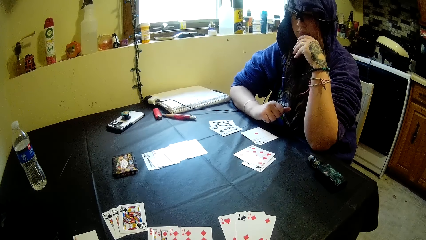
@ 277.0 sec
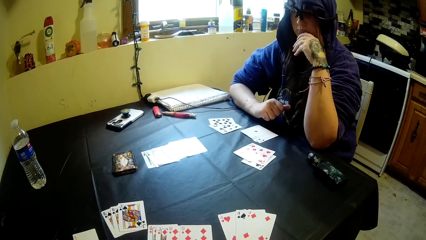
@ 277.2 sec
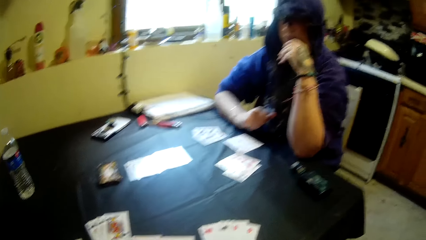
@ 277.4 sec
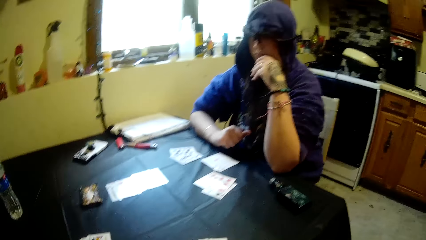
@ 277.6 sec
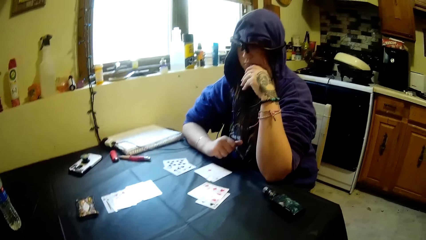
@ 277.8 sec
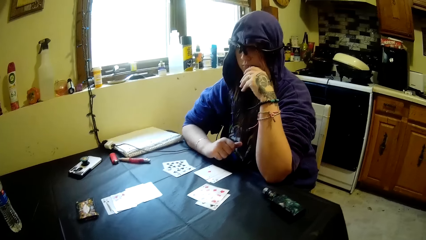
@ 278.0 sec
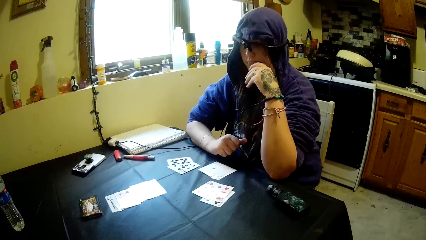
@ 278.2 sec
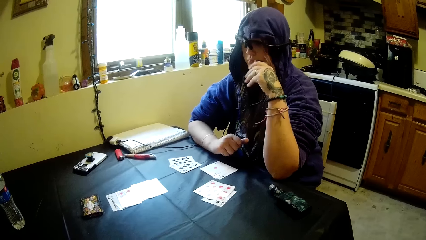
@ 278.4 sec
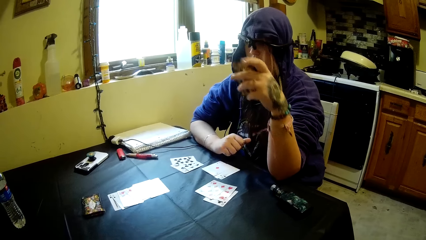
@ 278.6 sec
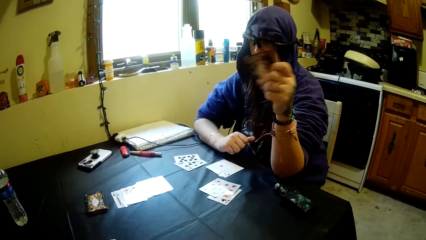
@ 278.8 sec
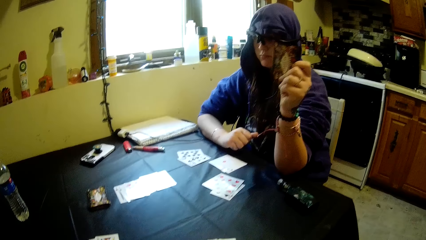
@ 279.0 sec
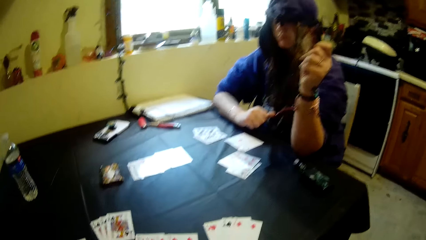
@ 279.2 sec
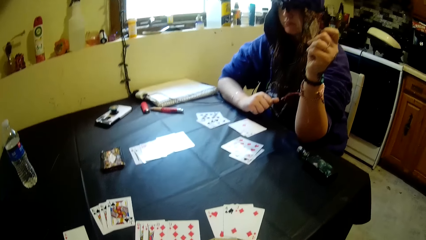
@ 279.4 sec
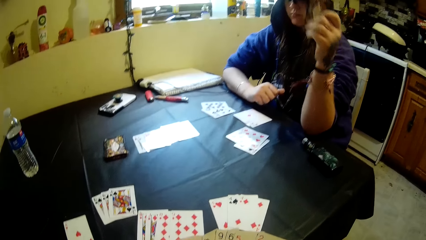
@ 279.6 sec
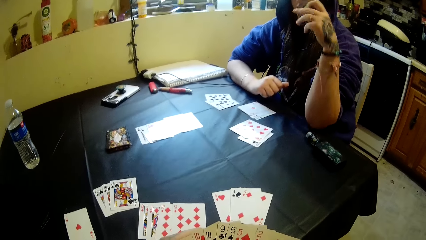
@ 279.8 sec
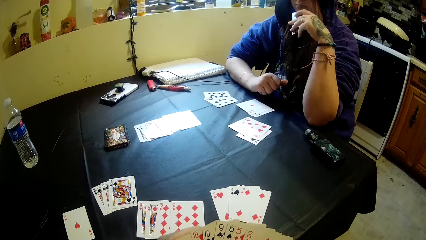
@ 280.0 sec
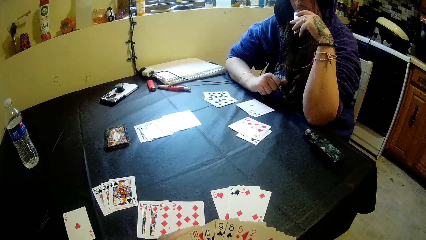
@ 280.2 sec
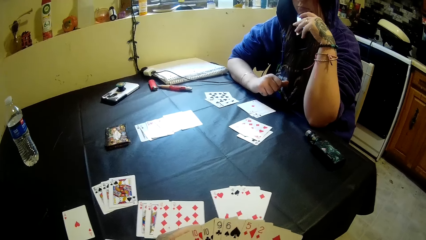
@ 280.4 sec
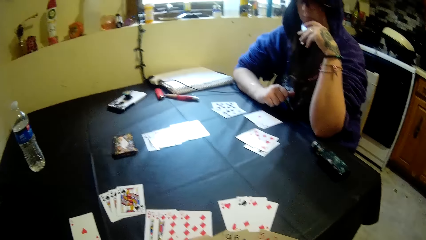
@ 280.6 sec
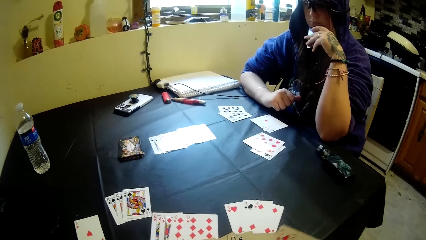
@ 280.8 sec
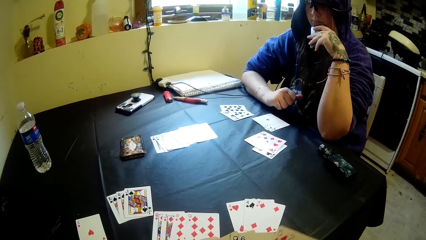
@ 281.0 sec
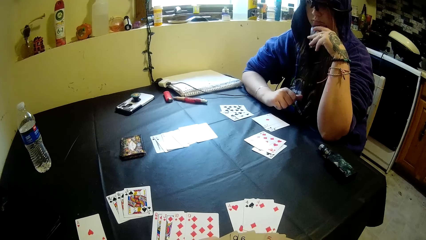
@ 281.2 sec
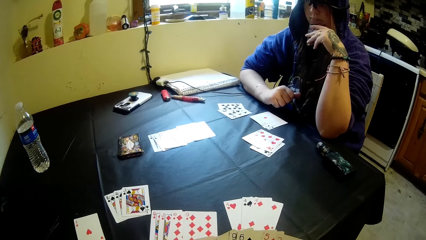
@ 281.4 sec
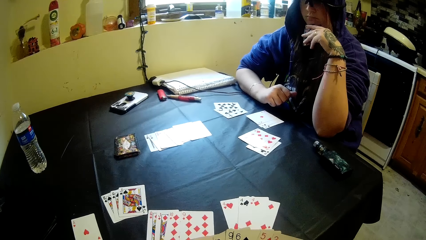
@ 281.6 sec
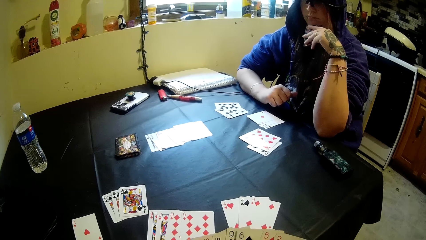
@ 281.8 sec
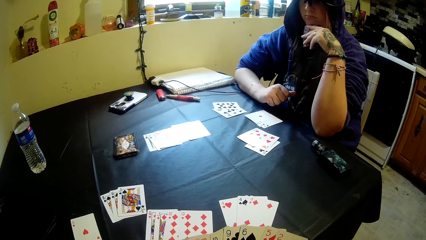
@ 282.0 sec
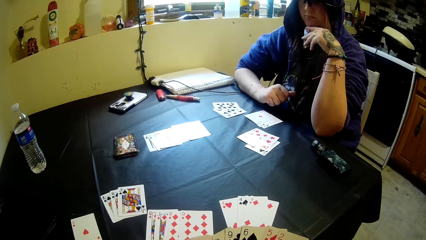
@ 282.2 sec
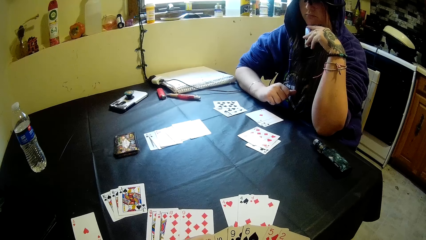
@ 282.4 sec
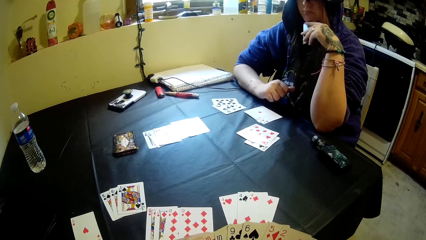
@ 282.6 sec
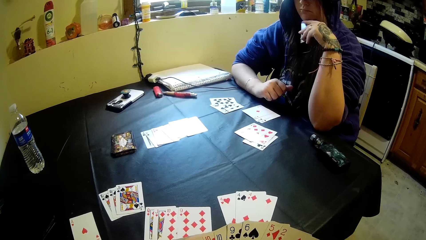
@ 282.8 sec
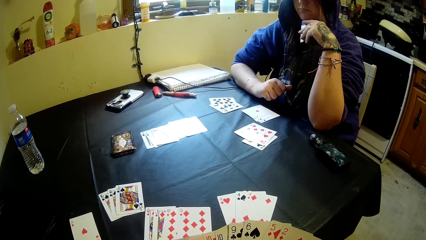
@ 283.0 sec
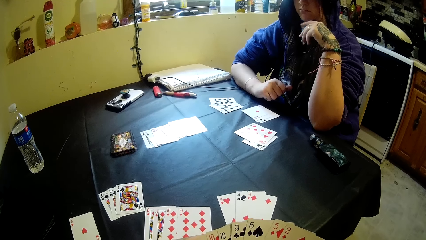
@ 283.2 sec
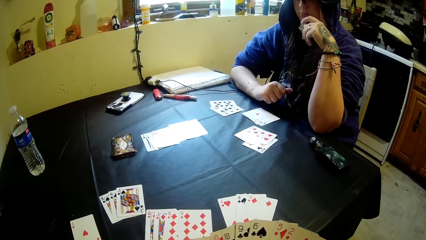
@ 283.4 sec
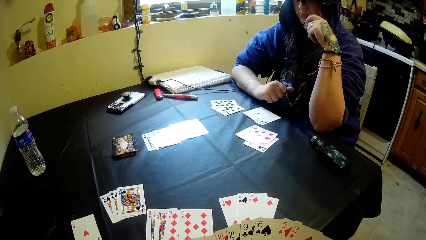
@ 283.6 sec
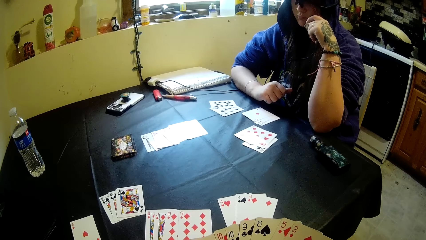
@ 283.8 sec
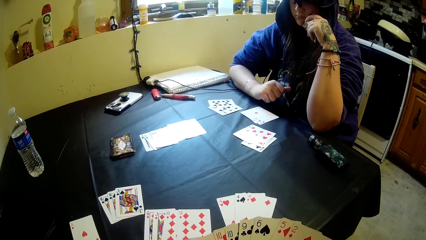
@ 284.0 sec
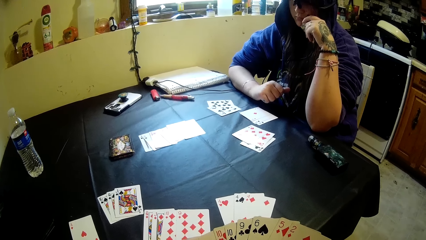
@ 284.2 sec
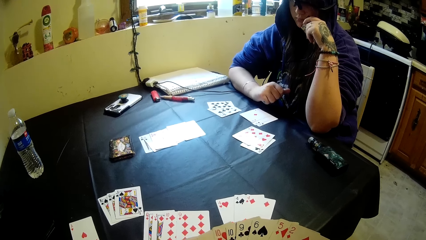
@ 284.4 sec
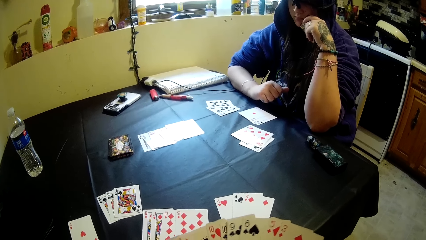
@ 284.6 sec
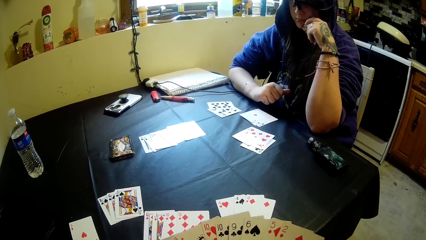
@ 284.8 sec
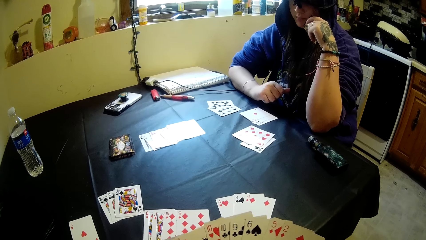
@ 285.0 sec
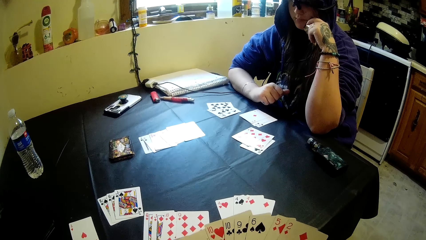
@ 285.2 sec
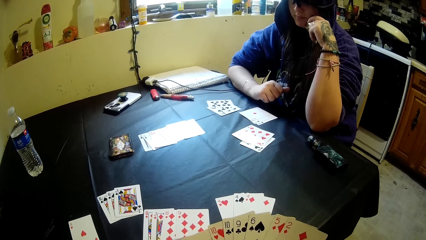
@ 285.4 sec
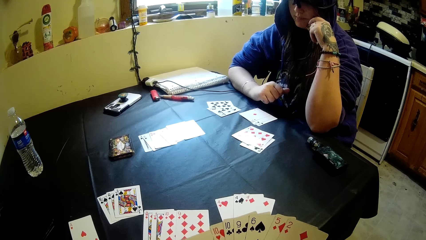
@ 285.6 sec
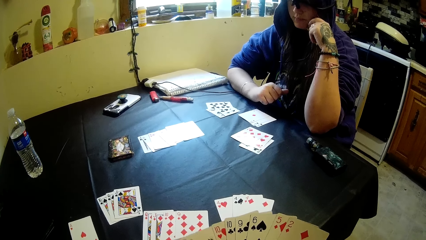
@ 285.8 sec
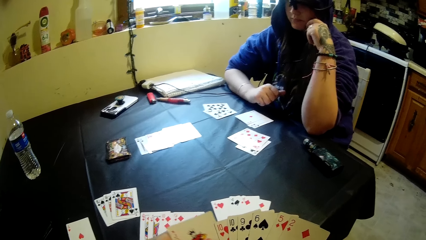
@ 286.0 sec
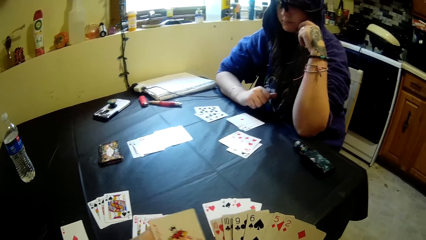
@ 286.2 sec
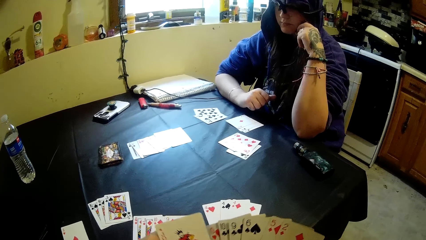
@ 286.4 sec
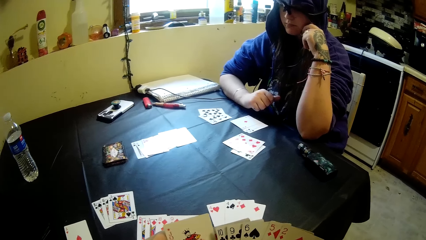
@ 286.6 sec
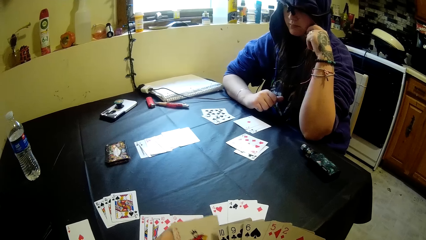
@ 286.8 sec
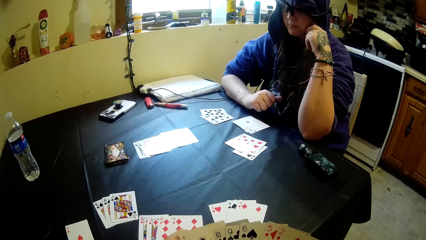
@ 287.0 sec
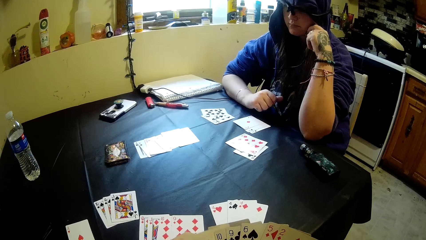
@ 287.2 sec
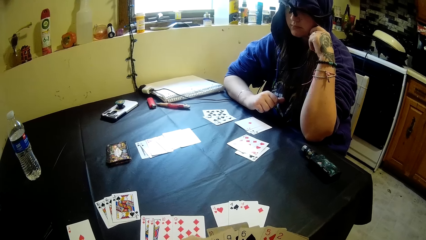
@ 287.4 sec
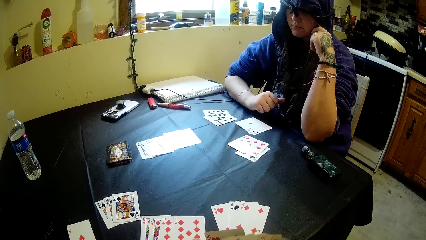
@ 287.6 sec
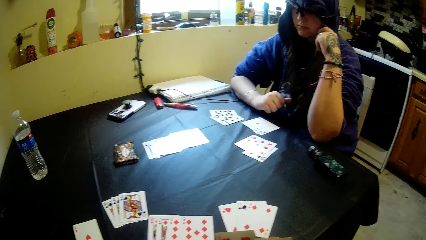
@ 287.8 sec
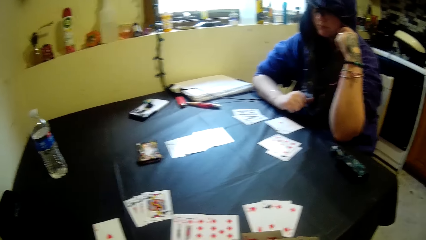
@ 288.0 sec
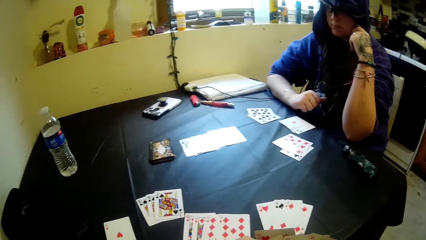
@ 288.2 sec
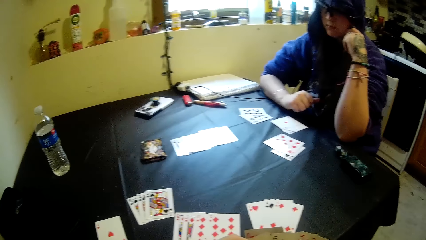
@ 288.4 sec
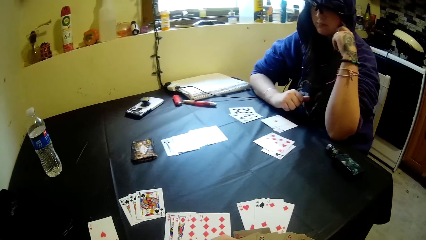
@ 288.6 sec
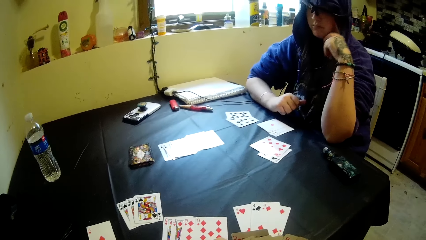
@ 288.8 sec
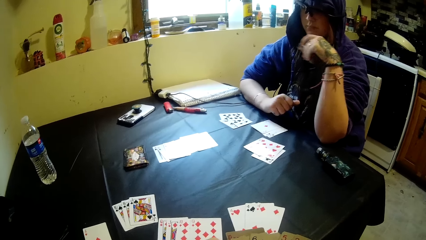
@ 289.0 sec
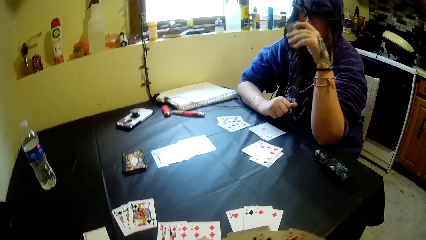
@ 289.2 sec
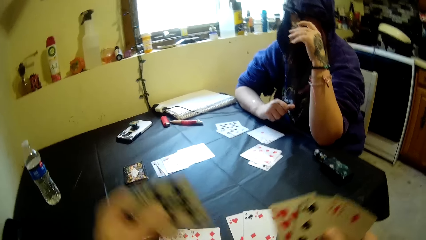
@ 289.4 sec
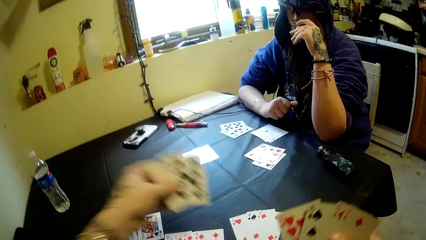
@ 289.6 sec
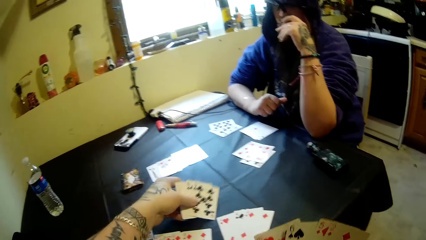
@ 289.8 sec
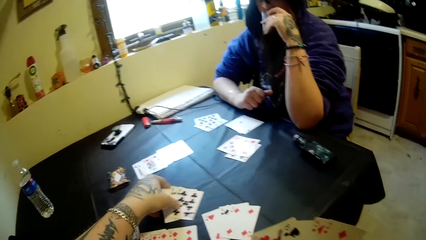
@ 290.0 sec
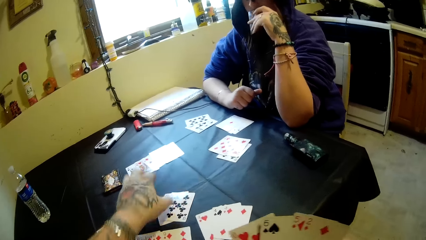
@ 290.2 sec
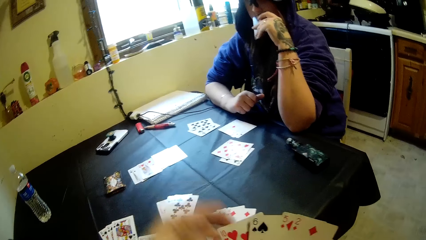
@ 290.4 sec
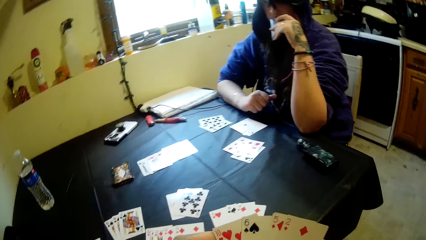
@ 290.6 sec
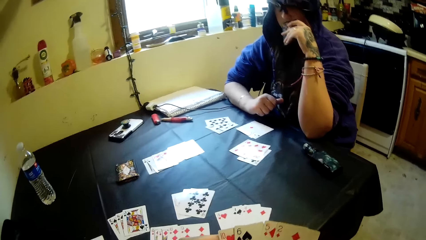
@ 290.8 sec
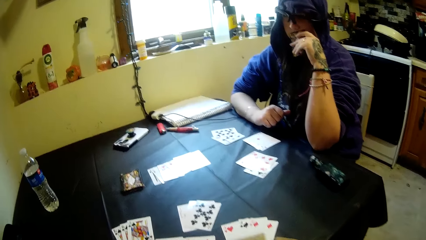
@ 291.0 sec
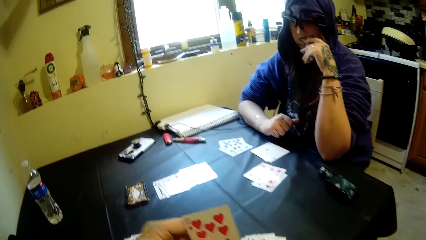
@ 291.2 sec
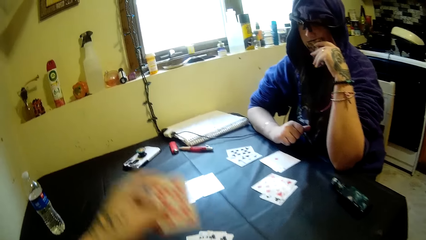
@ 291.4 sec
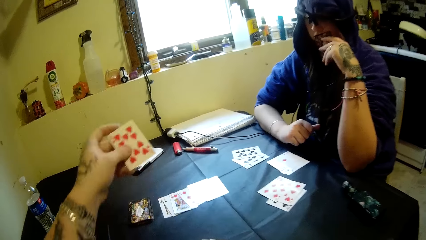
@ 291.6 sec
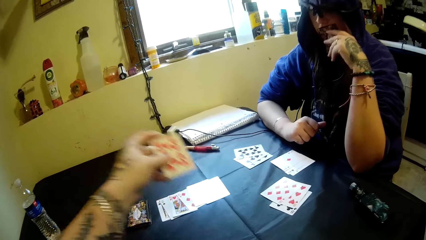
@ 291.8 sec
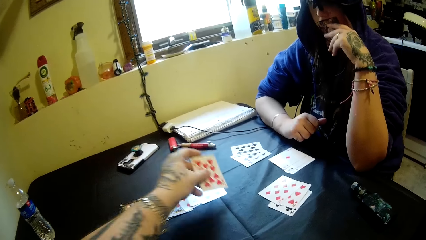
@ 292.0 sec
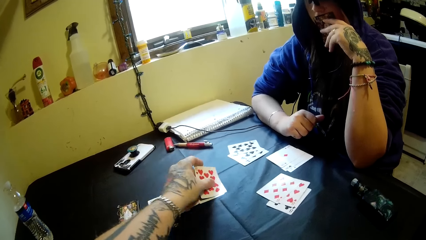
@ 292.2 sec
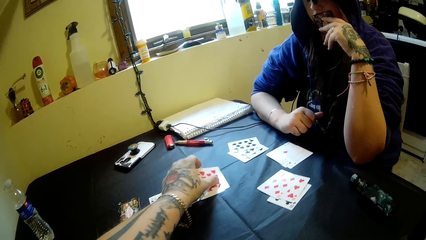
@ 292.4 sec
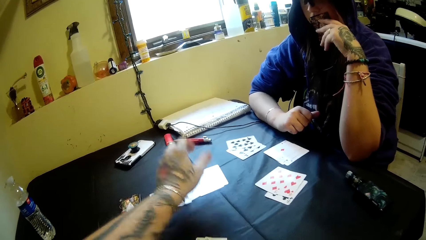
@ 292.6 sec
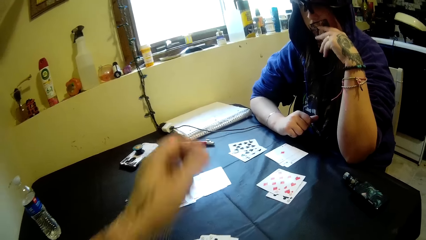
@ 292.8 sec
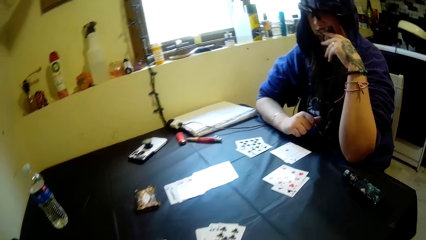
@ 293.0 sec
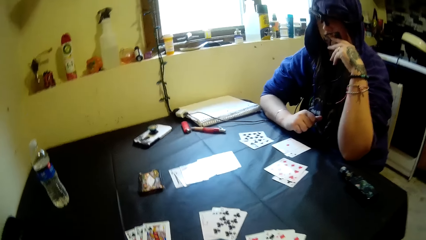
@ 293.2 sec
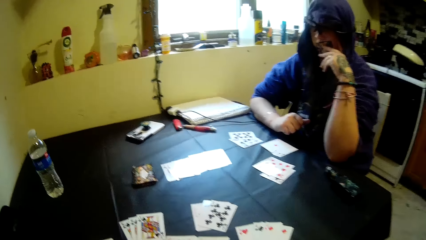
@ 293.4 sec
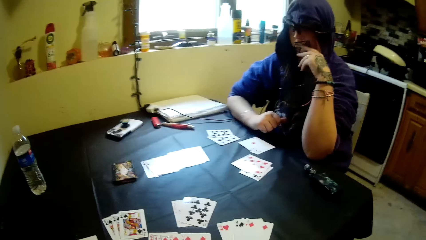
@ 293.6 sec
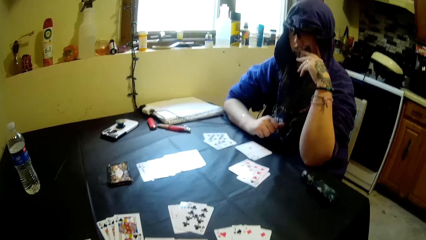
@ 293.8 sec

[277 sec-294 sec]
A person shows a card to the camera wearer. The camera wearer drops some cards on the table with his left hand. He lays a card on the table.
